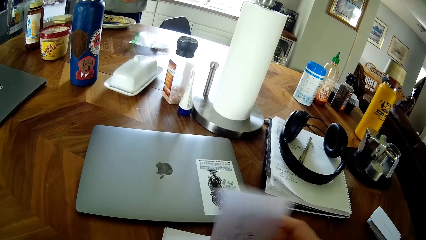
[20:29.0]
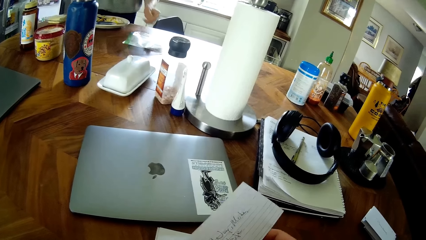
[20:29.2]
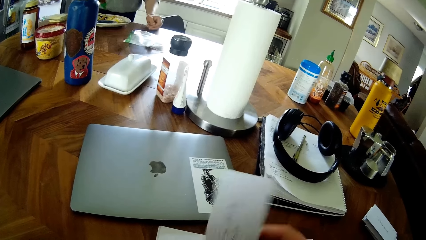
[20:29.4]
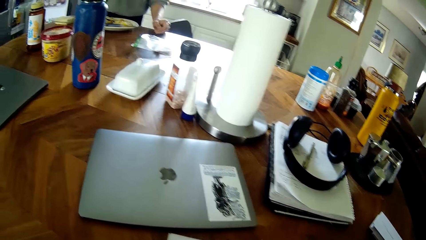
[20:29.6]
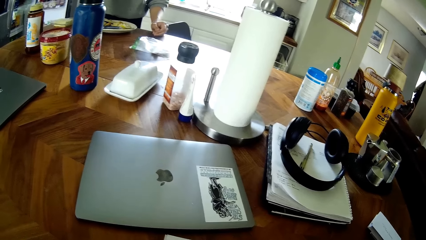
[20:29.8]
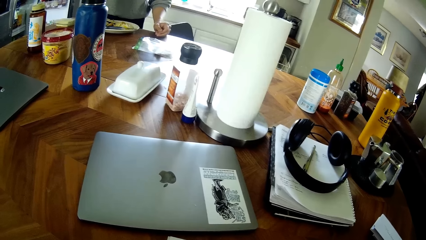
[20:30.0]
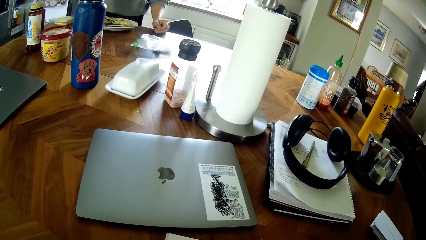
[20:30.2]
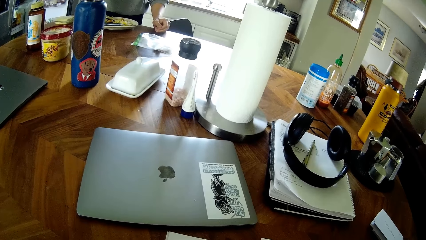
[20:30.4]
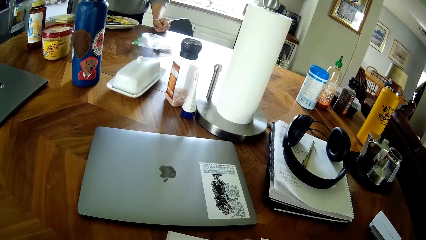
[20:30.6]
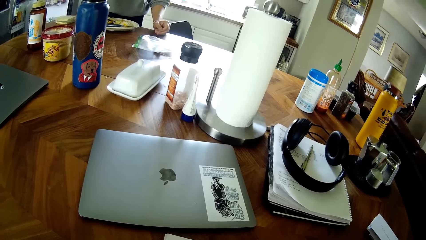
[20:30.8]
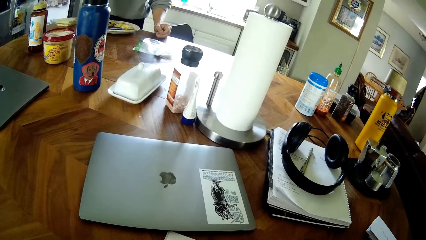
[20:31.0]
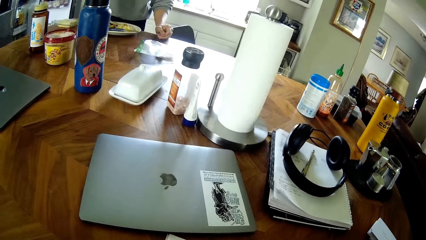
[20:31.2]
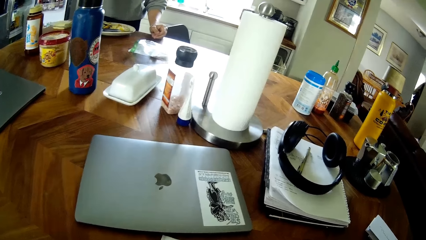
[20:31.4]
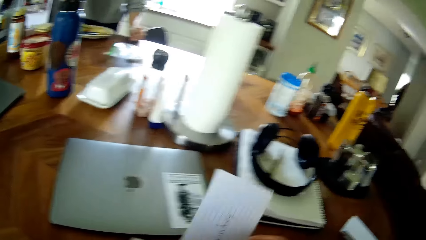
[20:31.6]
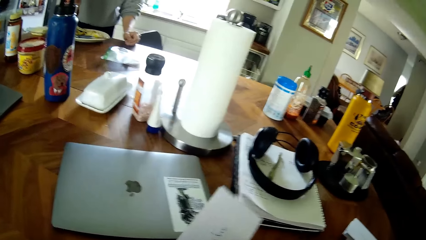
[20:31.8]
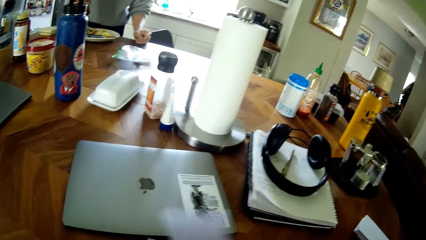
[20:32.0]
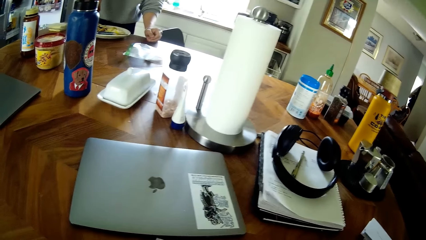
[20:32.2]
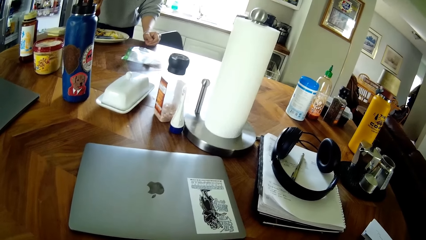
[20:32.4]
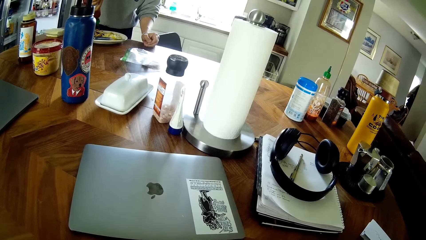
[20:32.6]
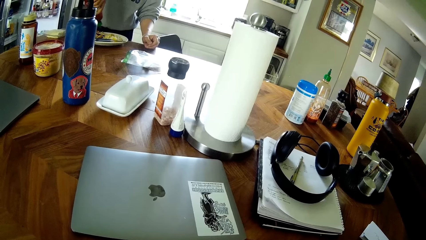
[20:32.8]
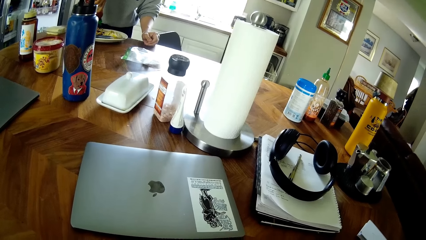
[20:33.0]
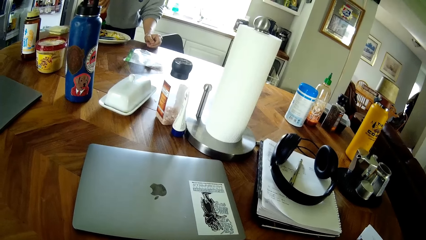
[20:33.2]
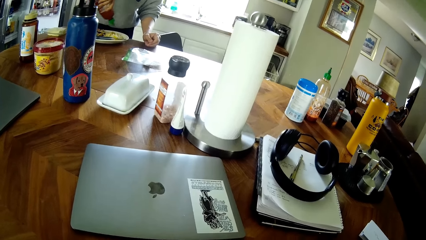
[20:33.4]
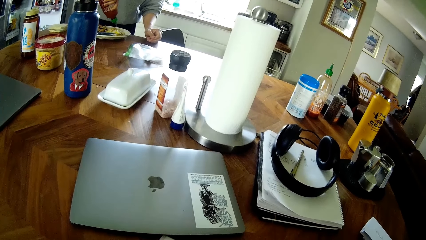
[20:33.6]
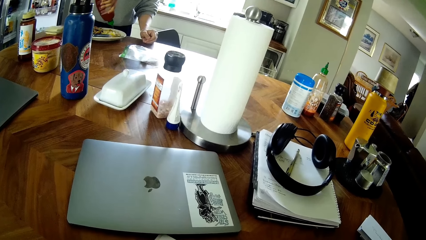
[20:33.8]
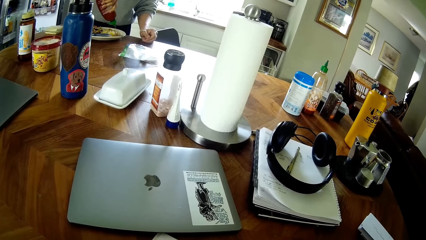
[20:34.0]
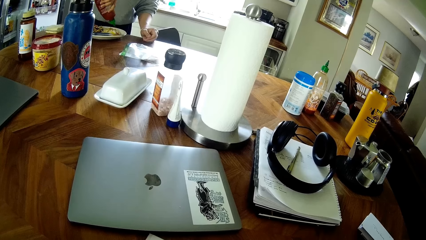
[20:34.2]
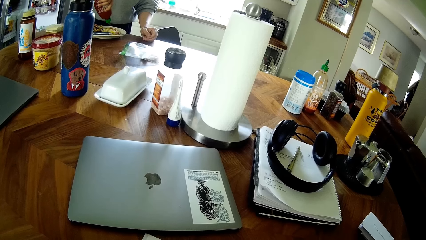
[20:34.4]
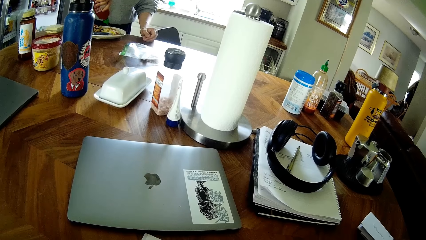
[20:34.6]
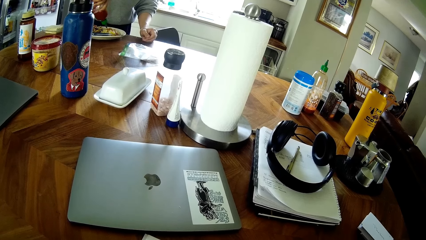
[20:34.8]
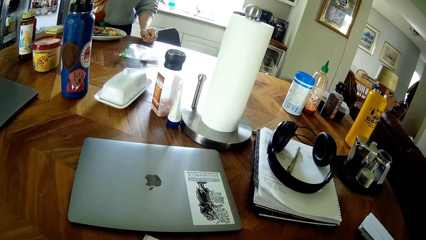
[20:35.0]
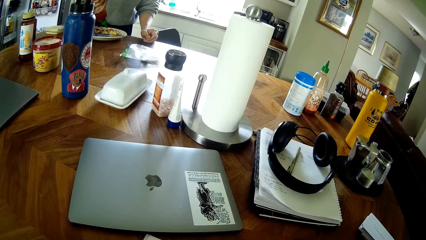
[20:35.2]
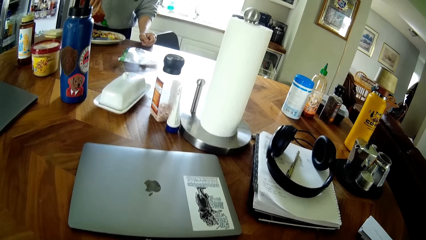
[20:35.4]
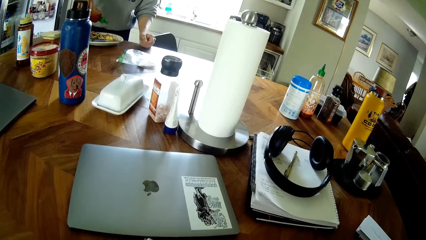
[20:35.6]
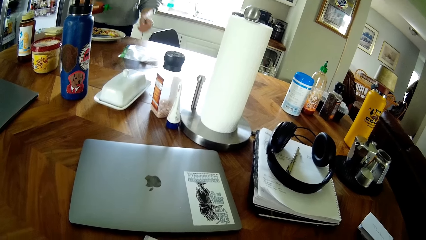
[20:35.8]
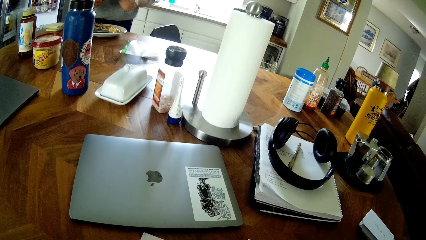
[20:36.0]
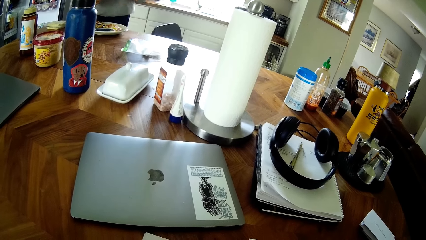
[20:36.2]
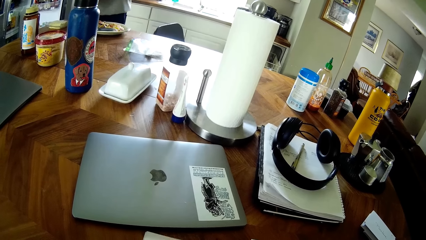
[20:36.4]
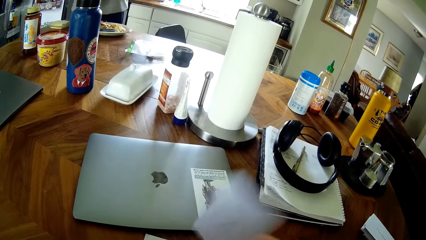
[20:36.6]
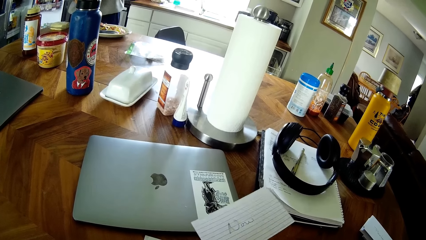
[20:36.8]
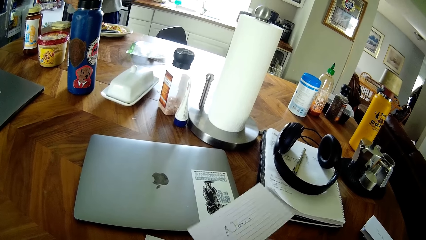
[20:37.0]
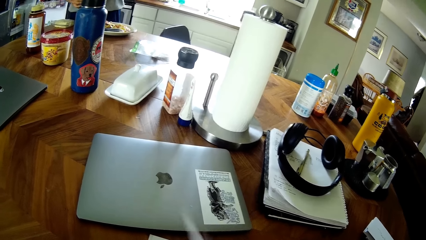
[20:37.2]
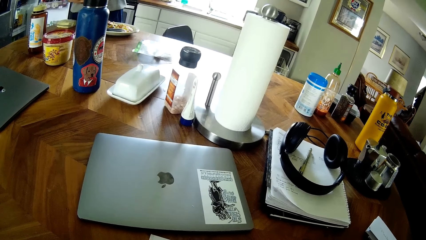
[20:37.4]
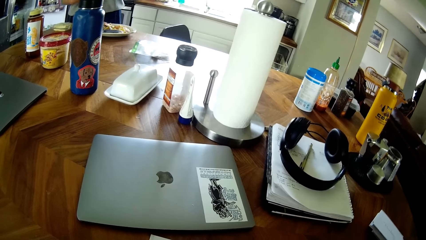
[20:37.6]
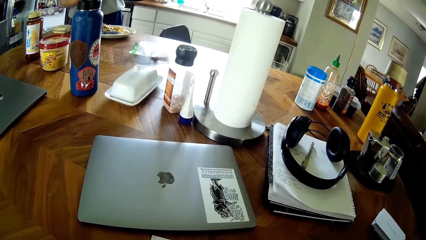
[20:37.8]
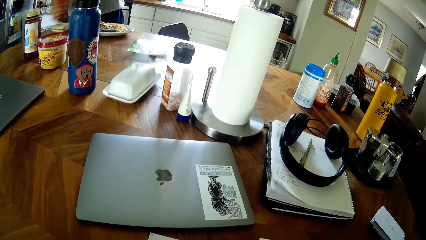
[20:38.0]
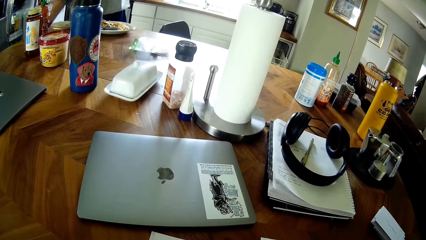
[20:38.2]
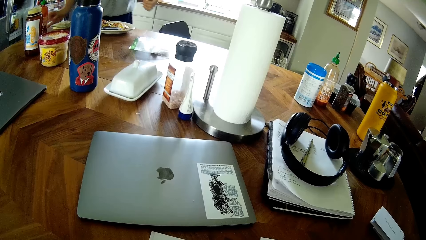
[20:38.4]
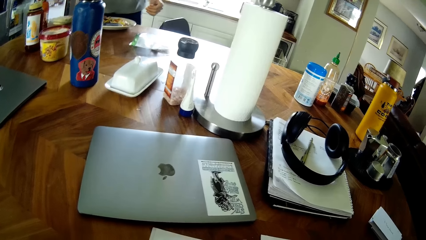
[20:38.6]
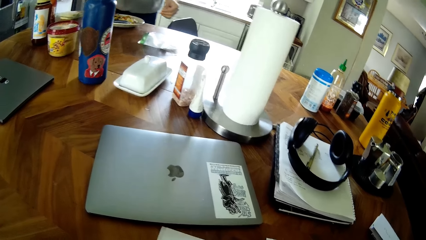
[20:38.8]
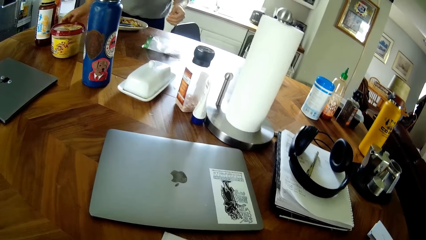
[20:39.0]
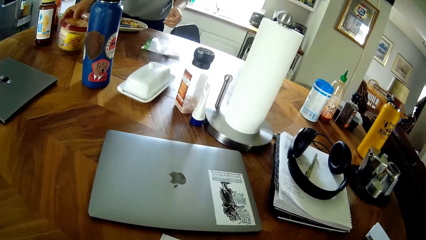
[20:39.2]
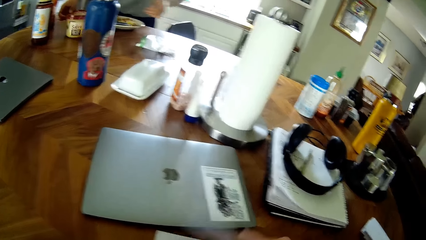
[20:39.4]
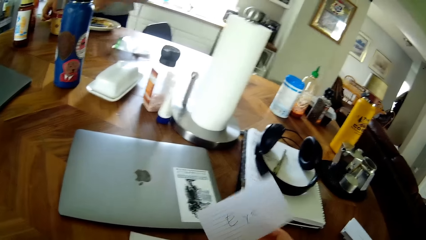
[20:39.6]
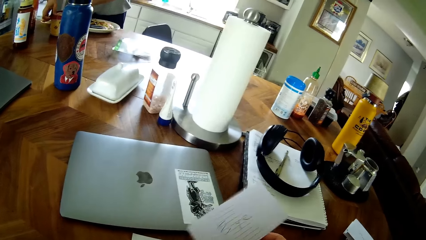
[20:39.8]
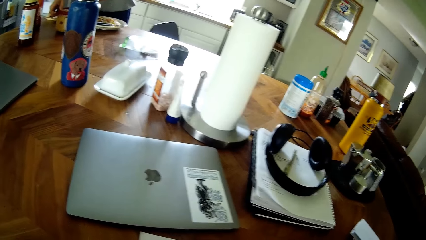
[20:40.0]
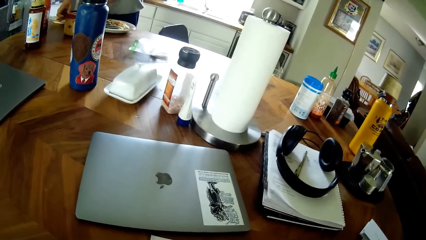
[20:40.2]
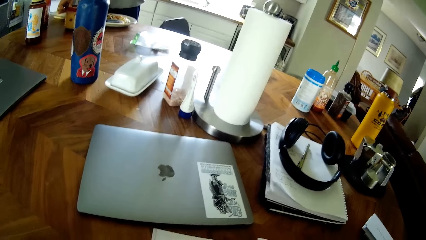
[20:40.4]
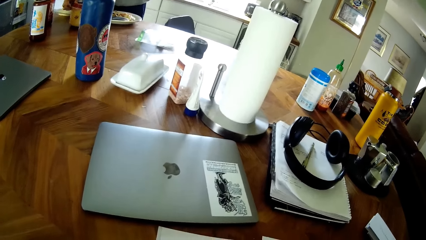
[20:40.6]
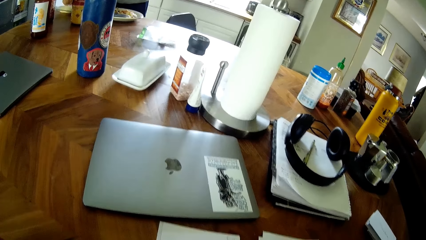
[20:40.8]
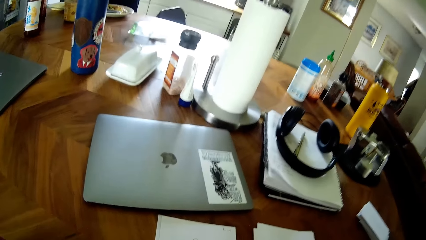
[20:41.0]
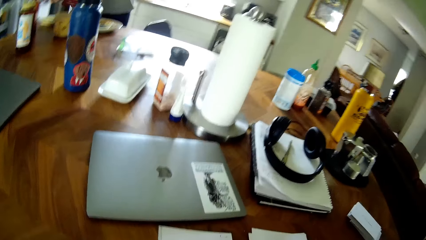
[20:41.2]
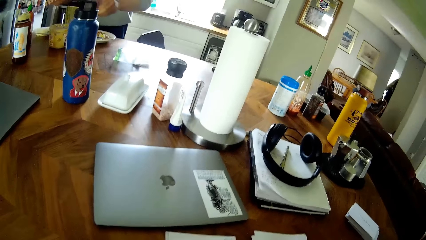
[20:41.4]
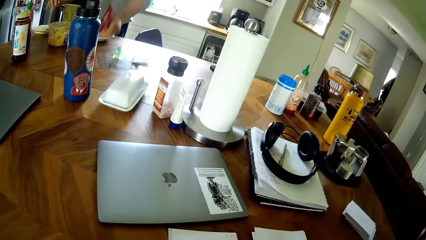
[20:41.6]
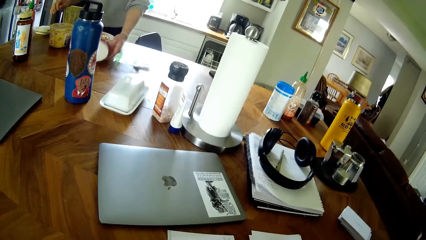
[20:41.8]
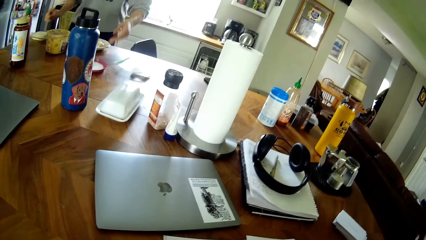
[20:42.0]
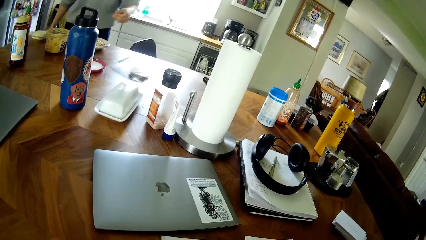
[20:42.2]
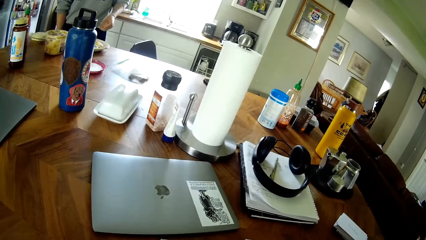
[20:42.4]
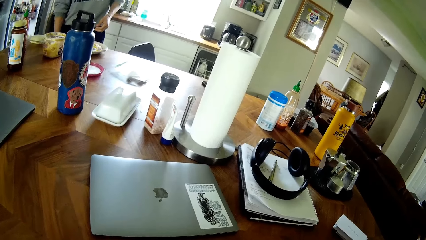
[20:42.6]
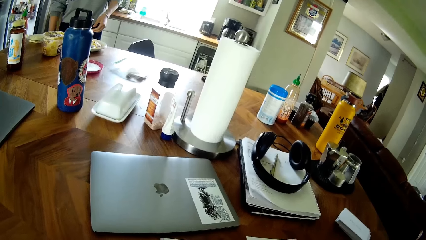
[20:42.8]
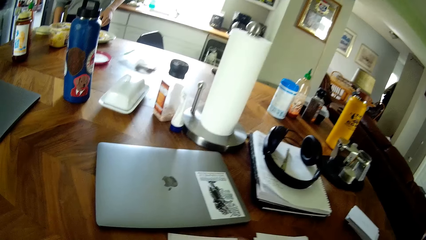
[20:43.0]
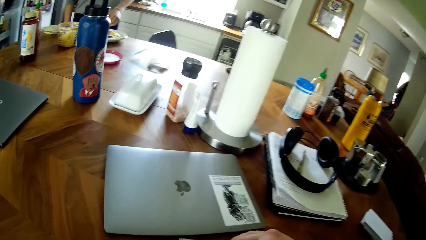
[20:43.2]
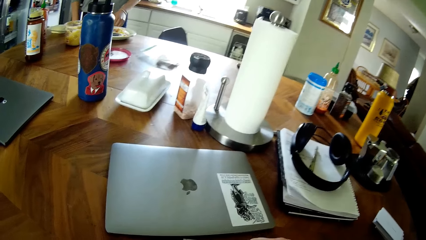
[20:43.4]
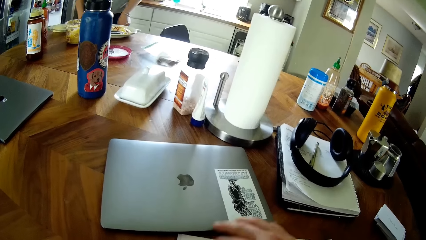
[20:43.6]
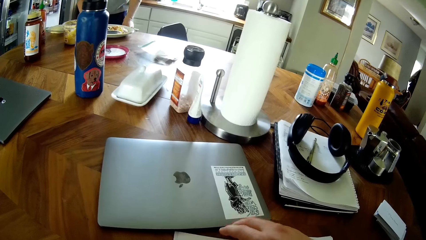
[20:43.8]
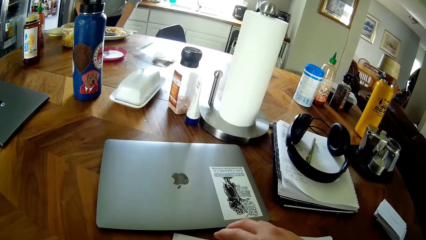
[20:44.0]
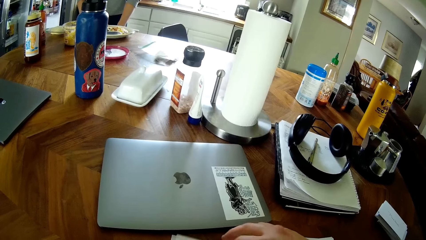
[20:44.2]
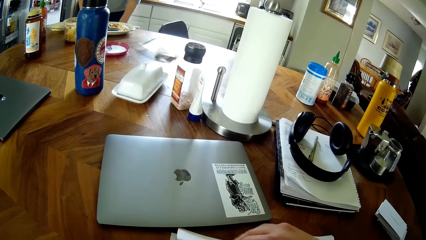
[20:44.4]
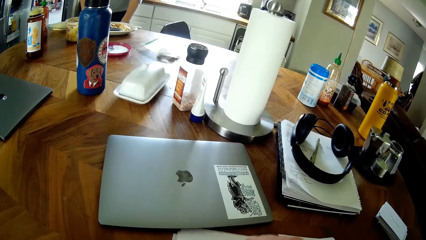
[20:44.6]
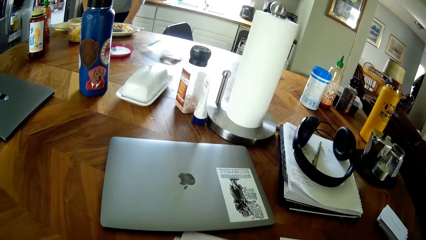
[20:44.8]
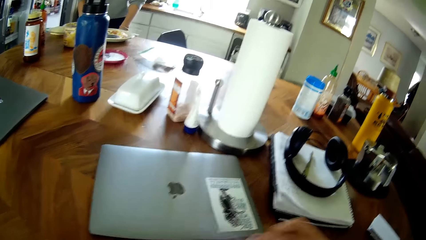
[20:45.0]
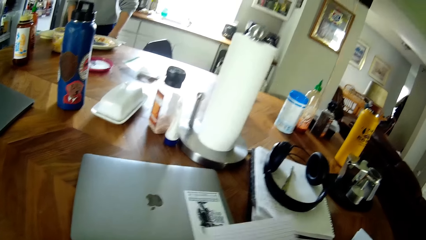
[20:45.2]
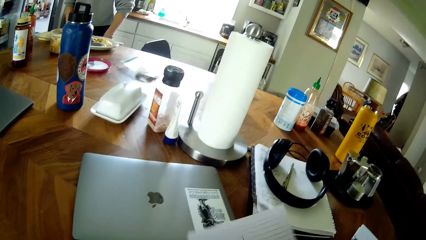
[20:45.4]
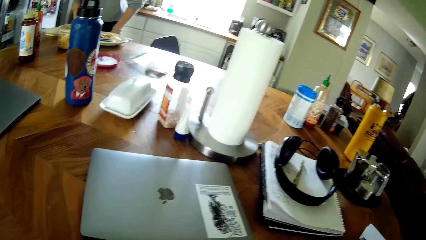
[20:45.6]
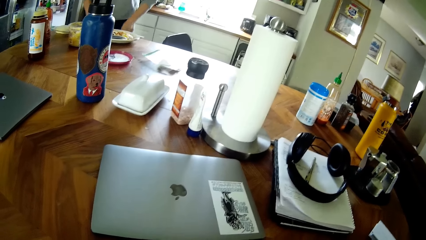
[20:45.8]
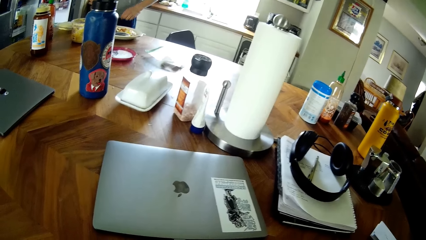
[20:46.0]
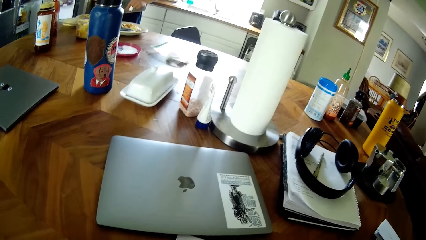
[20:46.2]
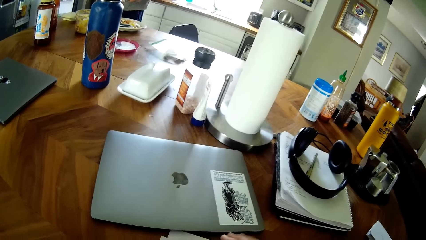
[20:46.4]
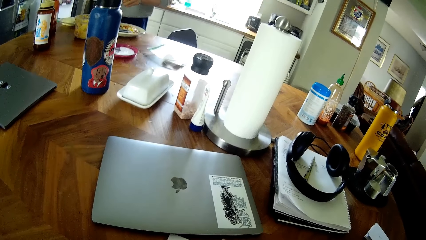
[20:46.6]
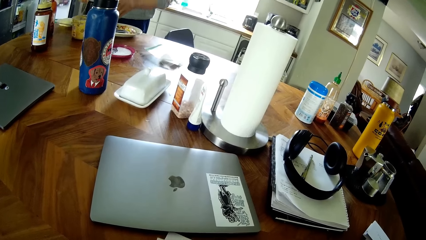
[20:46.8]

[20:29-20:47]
A man squeezes some ketchup from the bottle on the food. The man drops the bottle of ketchup on the table with his right hand. The man pulls a container of cream towards himself on the table with his right hand. The man opens the container of cream with both hands. The man drops the lid of the cream container on the table with his left hand. The man opens a kitchen drawer with his right hand. The man picks up a spoon from the kitchen drawer with his left hand.
